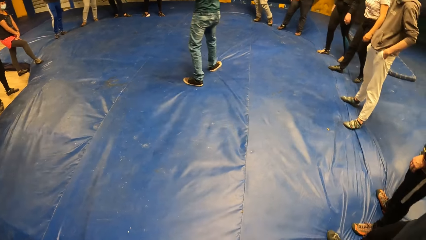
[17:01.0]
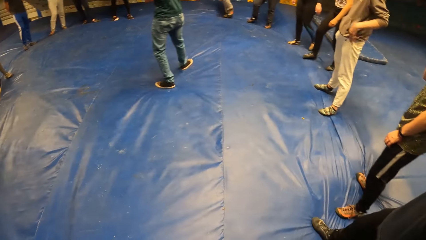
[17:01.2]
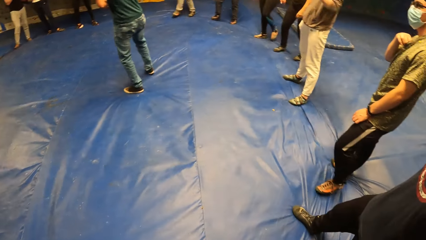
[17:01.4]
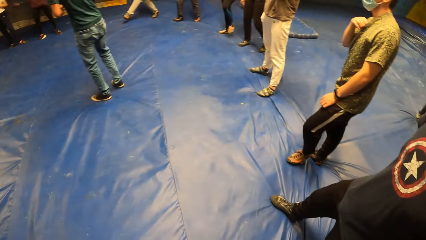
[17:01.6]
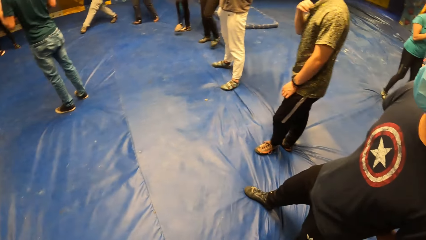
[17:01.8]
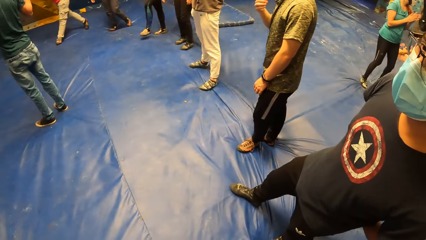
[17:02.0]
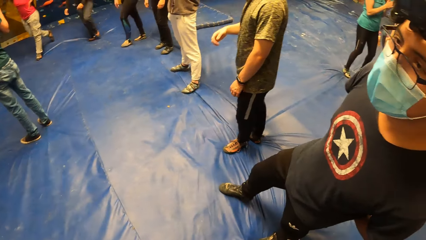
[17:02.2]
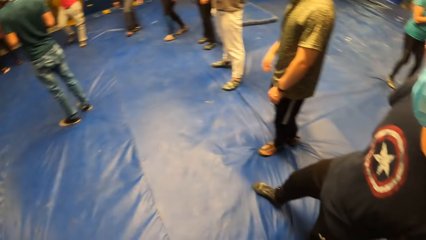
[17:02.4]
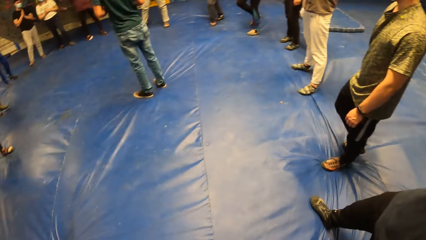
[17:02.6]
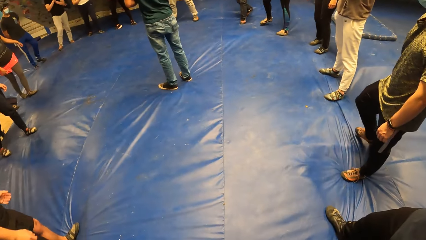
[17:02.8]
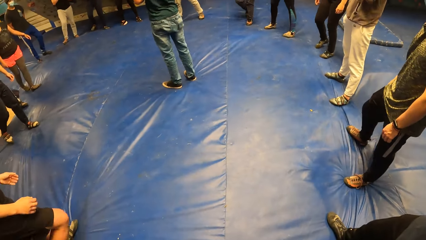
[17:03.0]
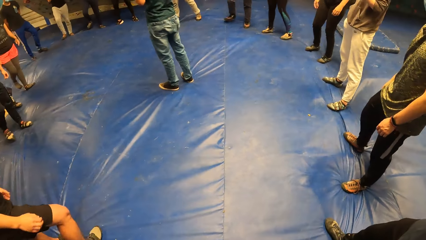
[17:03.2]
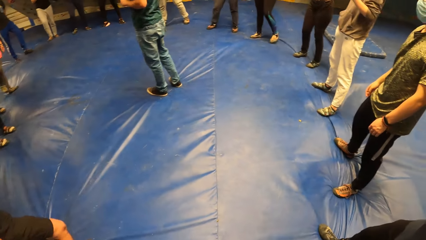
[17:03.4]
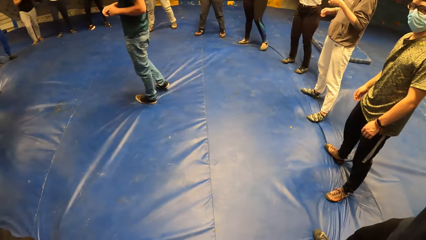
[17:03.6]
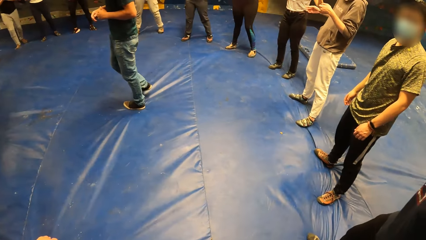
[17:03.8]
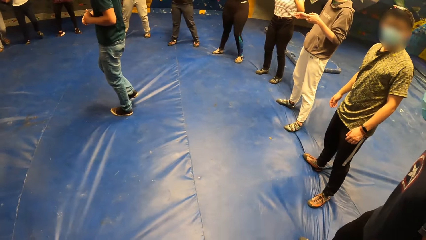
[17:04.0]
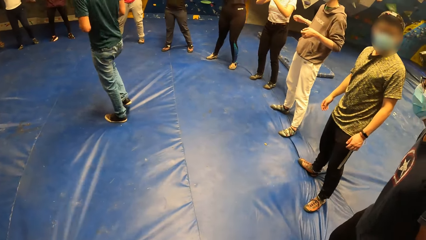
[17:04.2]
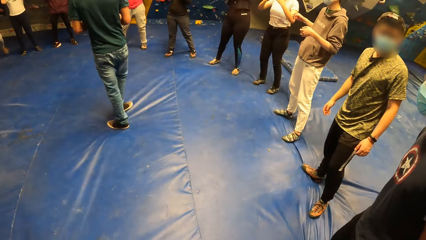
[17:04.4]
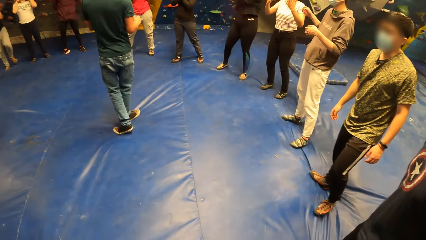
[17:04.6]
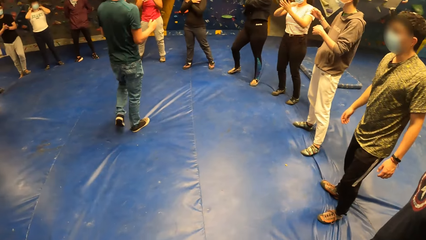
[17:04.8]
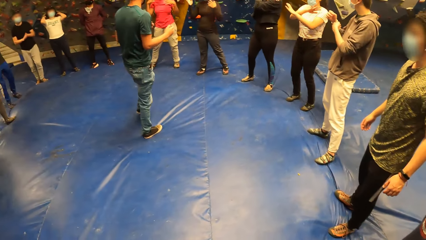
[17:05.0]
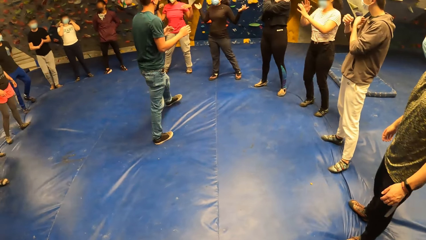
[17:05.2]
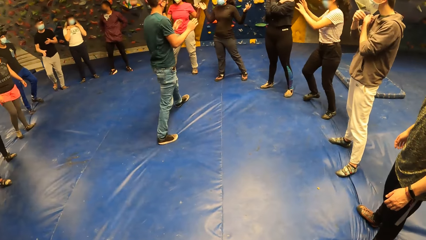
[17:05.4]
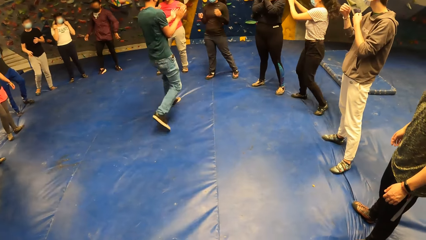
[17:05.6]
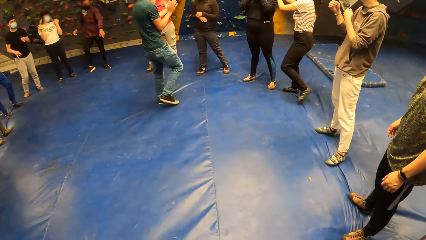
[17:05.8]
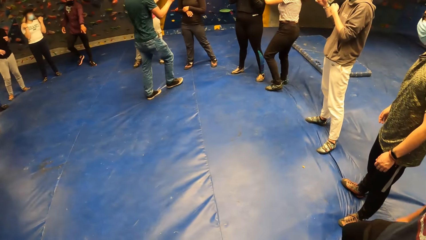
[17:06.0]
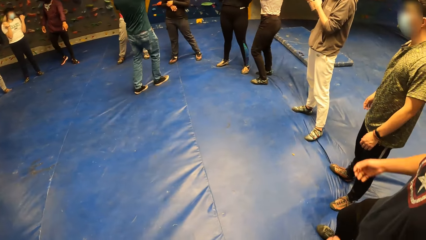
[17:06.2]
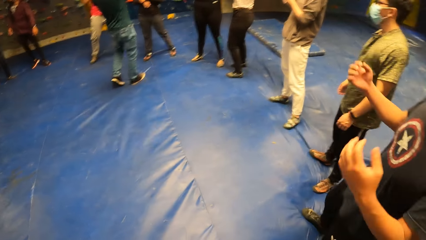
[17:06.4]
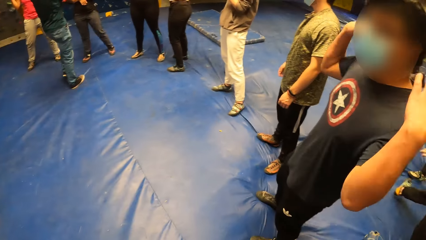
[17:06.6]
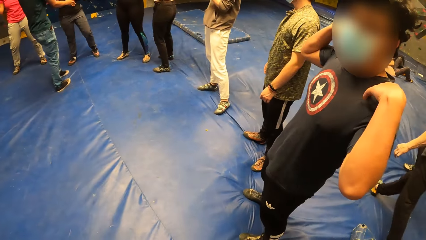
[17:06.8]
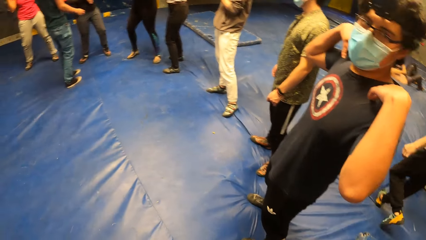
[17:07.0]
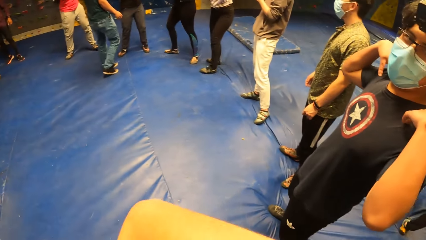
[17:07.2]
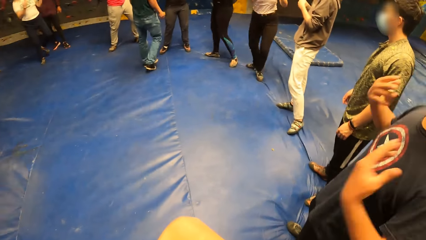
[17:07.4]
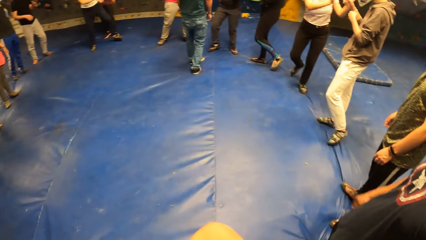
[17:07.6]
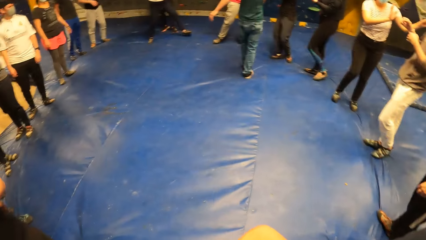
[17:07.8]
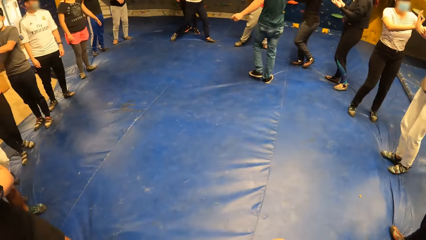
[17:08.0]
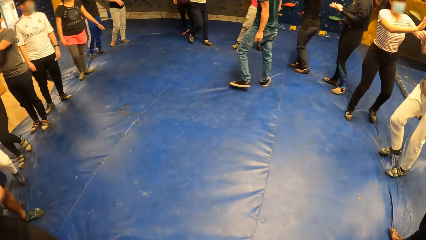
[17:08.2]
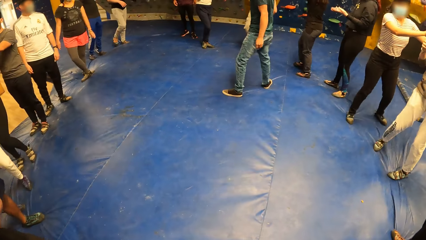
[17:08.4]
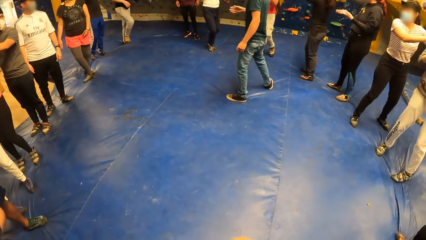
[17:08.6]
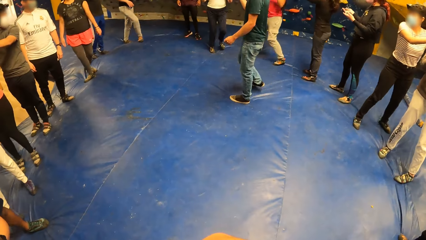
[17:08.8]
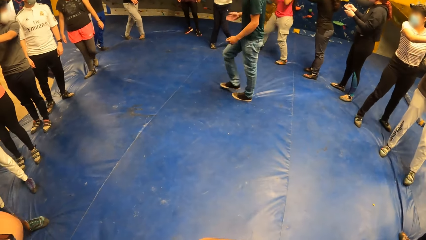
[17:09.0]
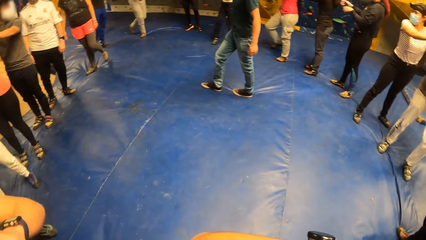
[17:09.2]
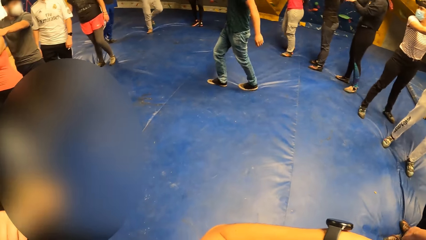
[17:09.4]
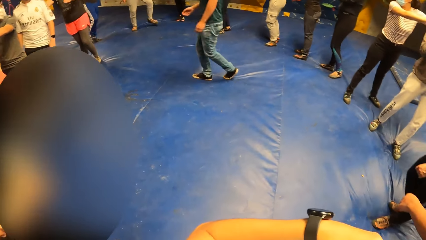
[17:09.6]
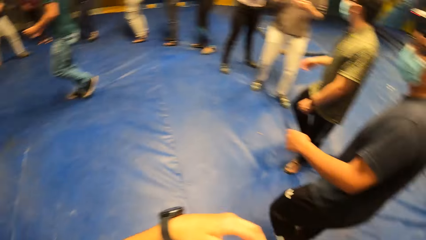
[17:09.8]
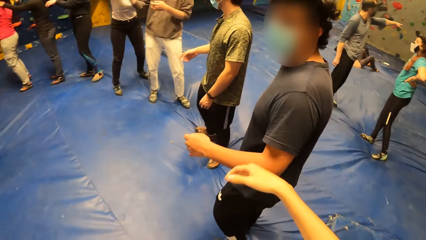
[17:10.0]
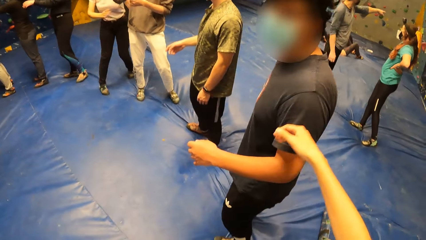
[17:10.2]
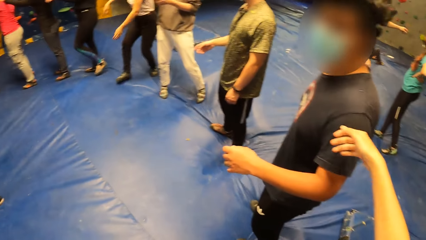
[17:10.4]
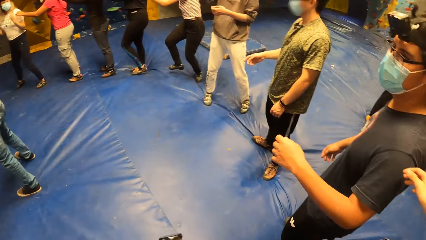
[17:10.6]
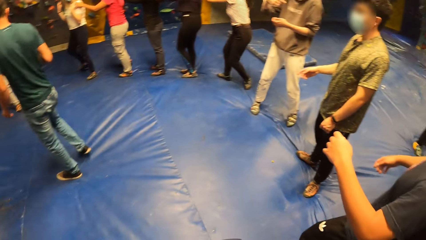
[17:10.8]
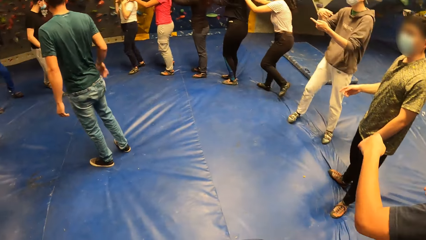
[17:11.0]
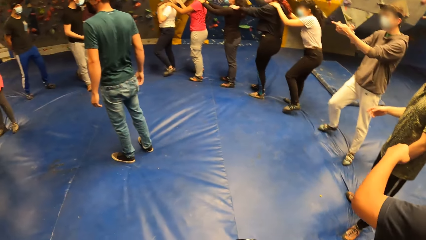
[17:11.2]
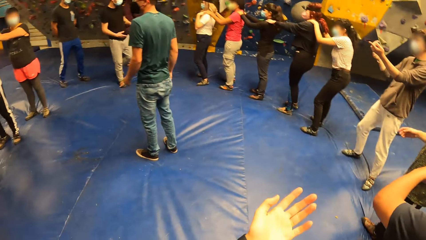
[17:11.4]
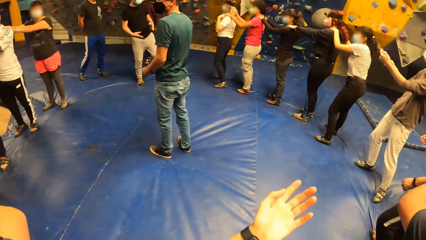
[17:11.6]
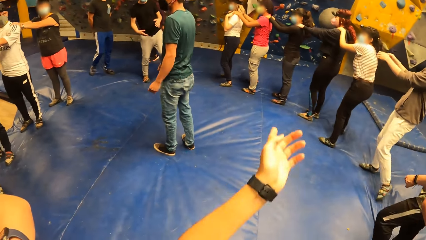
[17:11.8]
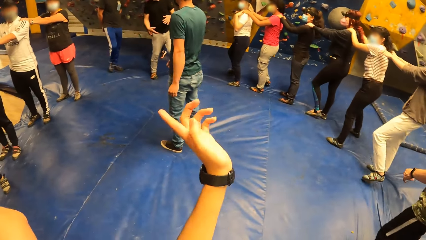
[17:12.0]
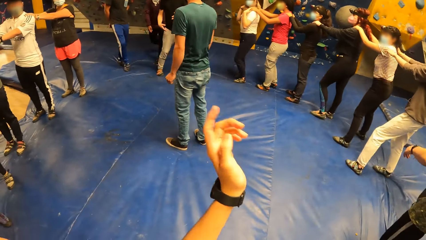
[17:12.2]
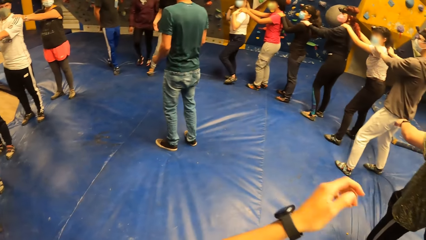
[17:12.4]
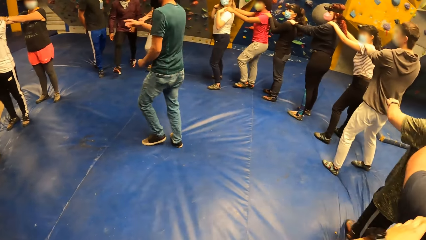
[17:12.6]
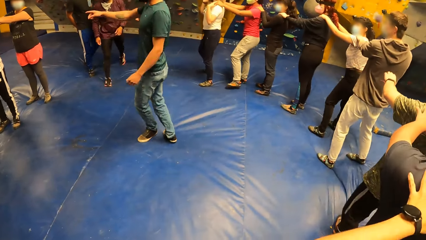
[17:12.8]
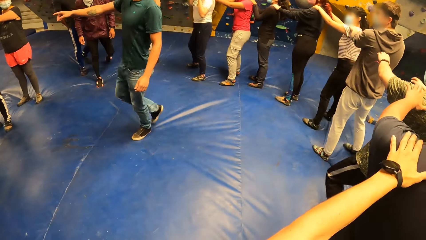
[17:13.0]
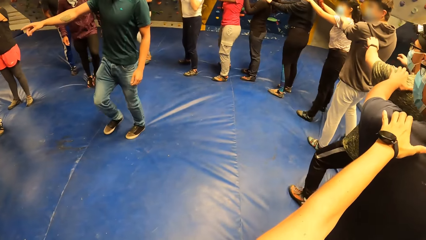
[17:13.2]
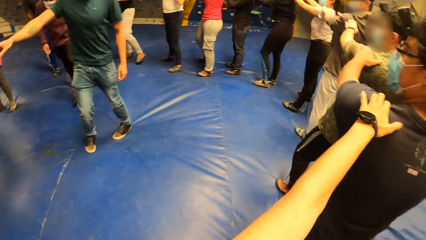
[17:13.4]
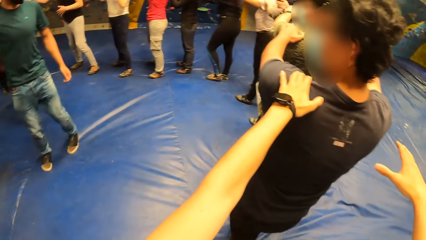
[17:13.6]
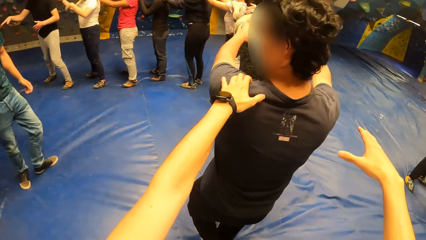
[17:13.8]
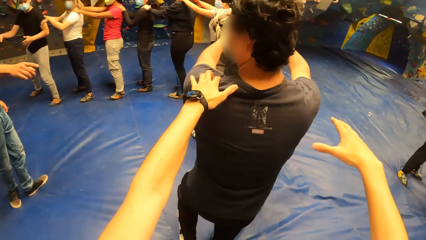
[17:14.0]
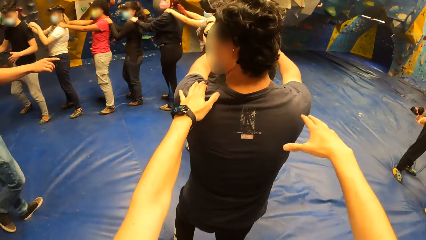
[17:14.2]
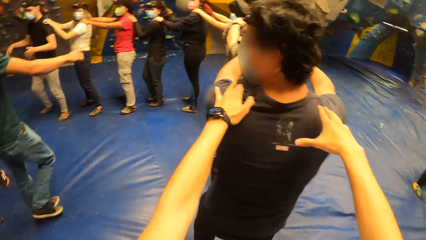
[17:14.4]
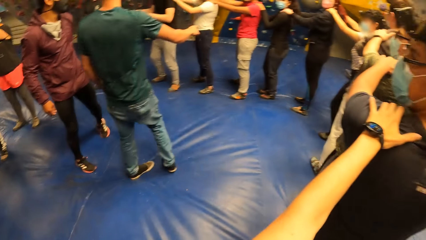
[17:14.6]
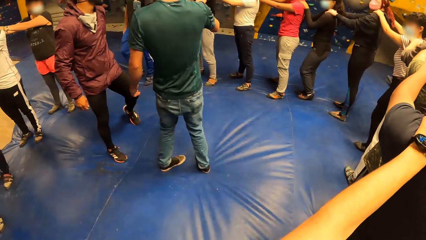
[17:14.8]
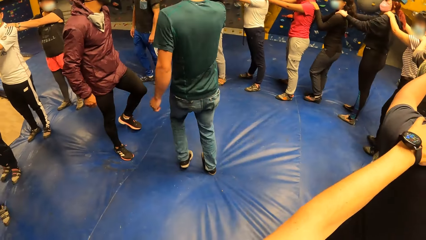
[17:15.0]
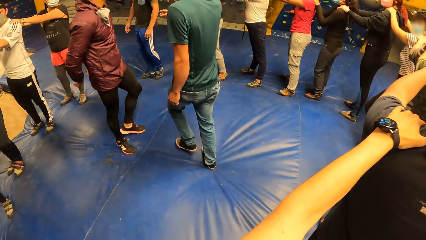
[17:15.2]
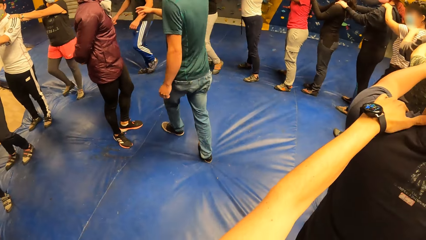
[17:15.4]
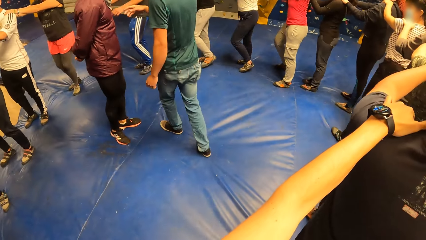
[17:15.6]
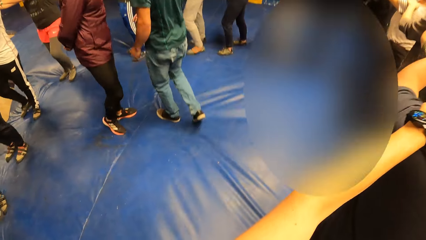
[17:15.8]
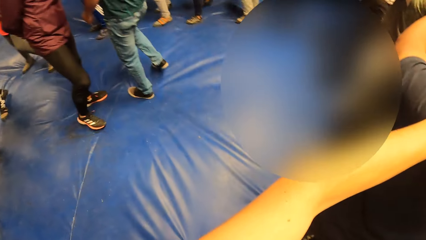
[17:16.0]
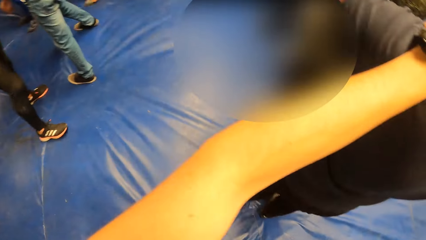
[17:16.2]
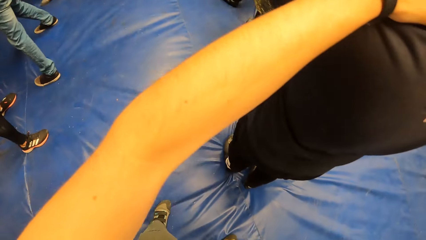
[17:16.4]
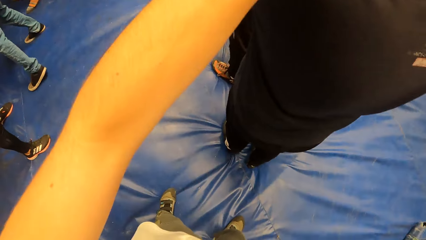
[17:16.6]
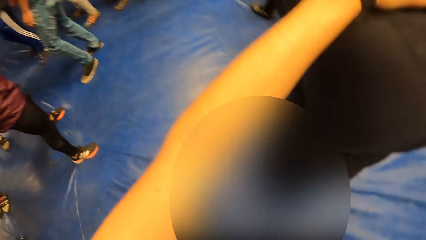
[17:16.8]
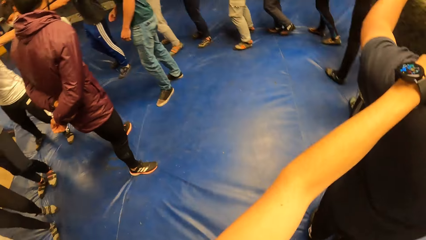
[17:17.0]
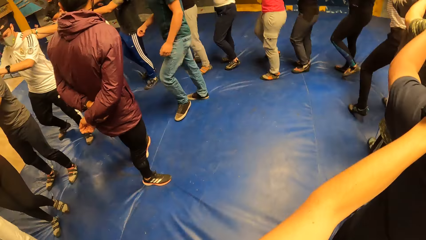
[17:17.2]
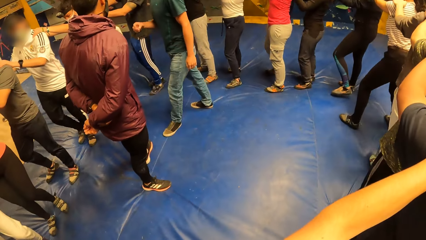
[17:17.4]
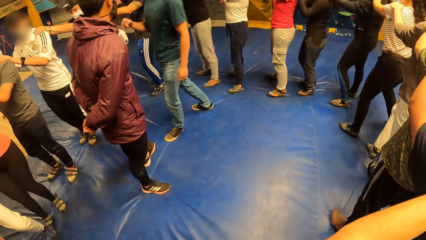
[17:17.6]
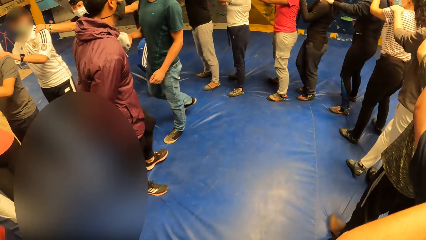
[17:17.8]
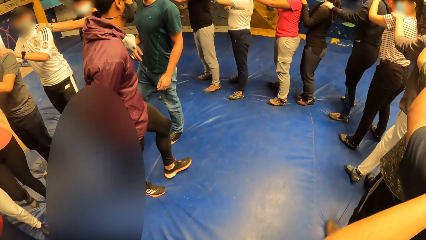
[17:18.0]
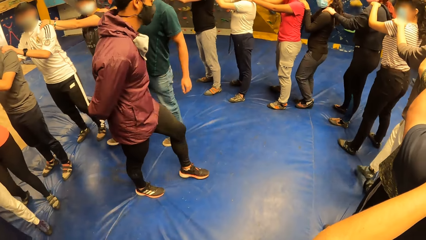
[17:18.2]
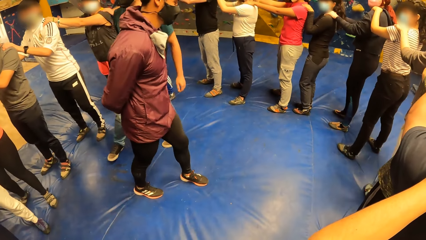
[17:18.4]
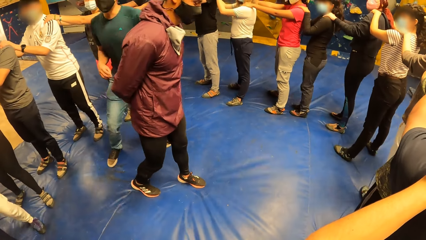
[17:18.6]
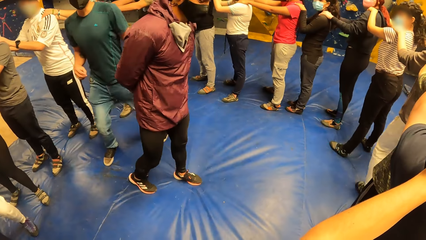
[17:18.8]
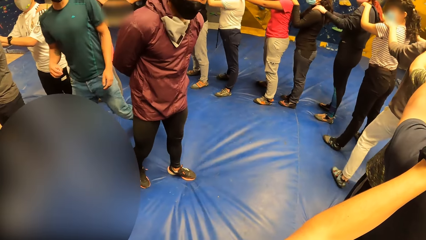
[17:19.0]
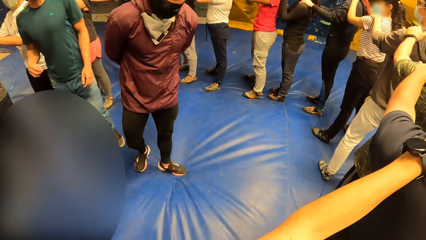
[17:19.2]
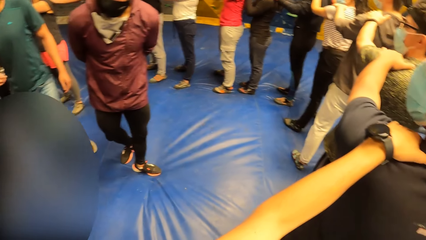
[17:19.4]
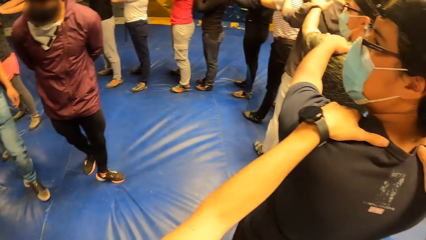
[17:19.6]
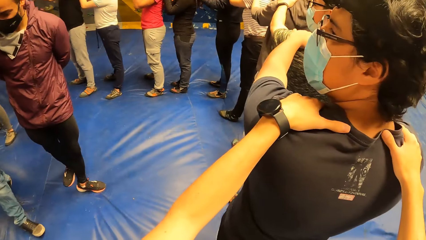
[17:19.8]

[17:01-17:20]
A man interacts with the group of people. The man illustrates with his hands. Another man interacts with the camera wearer. The camera wearer interacts with the second man. They place their hands on the second man's shoulders. The group of people place their hands on the next person's shoulders. The camera wearer illustrates with their hand. Another man walks to the center of the group of people. The first man points at something. The camera wearer holds the shoulder of the second man with their left hand. They hold the shoulders of the second man with both hands. The first man walks around.
